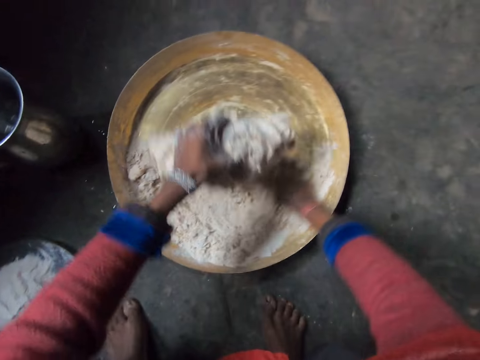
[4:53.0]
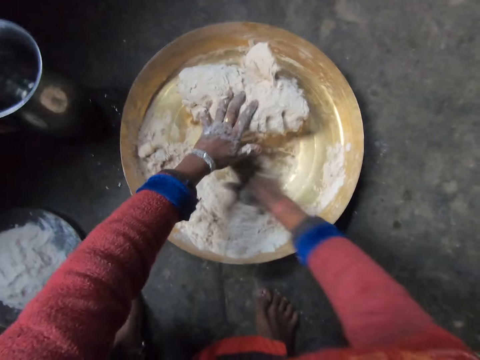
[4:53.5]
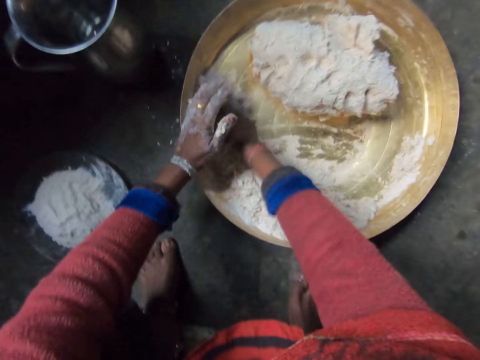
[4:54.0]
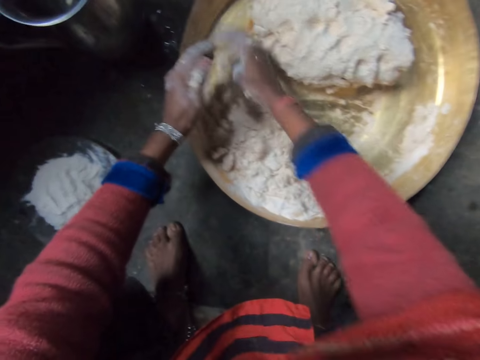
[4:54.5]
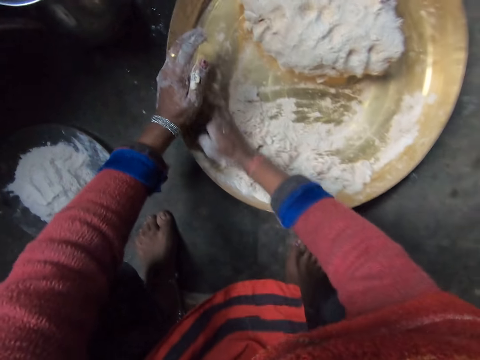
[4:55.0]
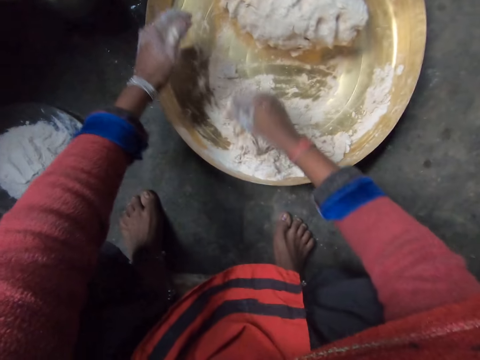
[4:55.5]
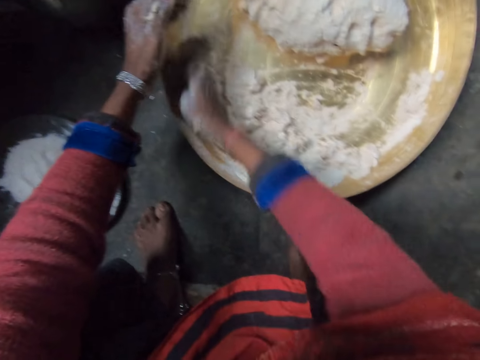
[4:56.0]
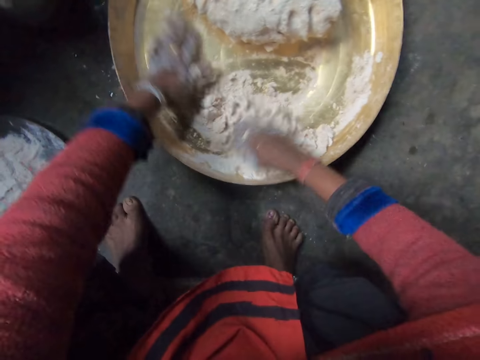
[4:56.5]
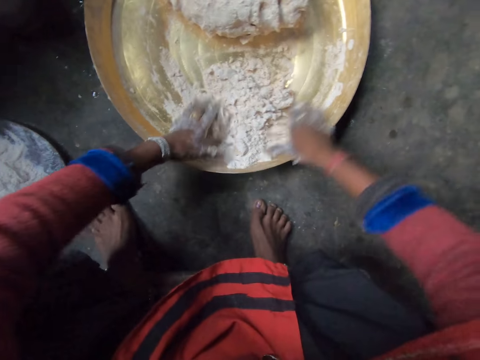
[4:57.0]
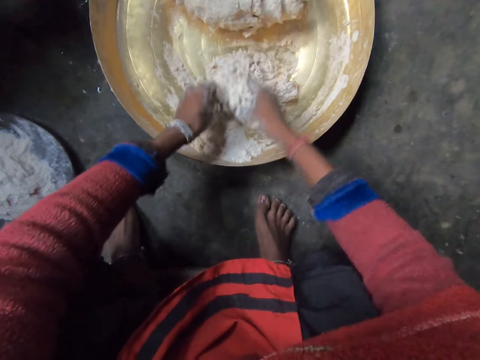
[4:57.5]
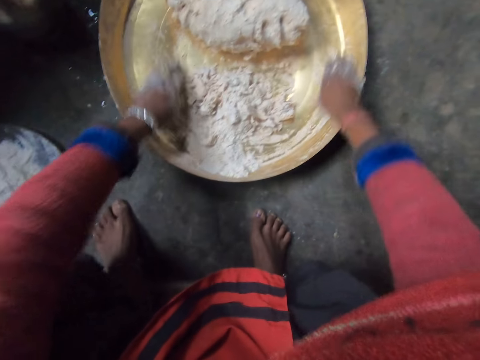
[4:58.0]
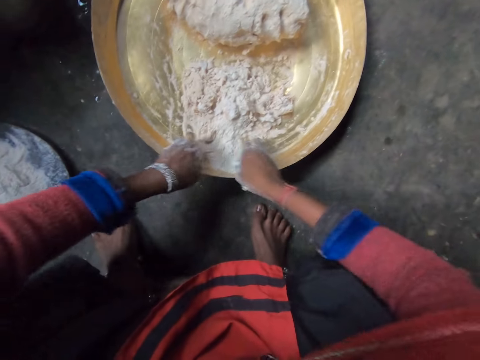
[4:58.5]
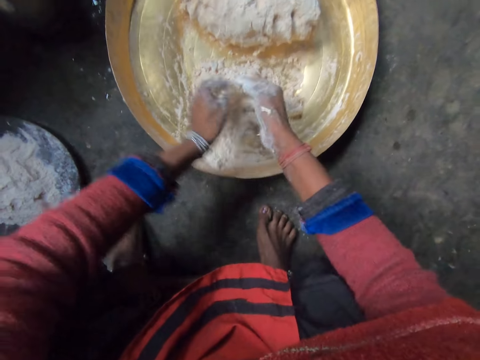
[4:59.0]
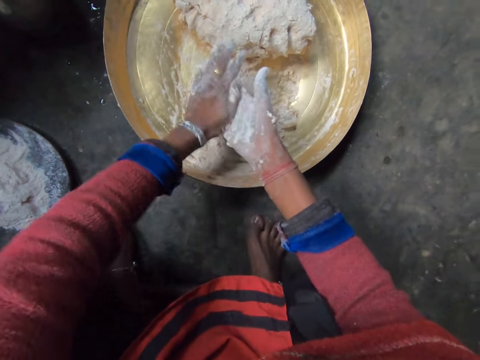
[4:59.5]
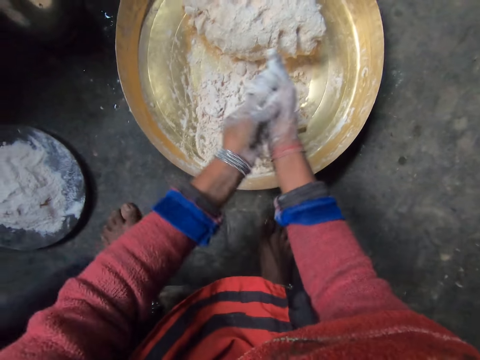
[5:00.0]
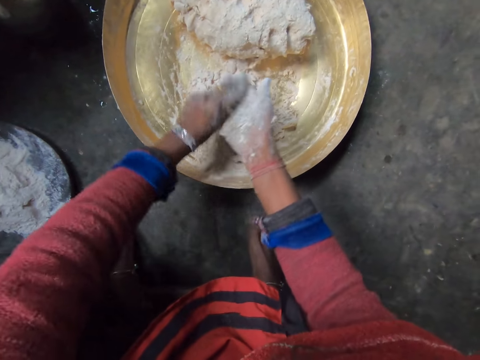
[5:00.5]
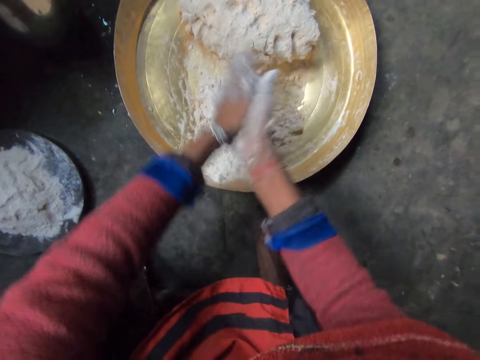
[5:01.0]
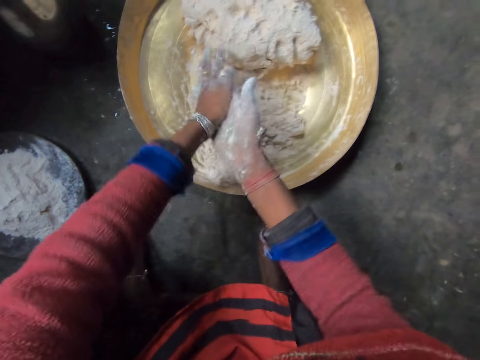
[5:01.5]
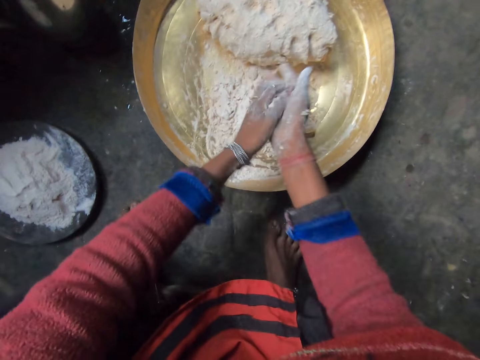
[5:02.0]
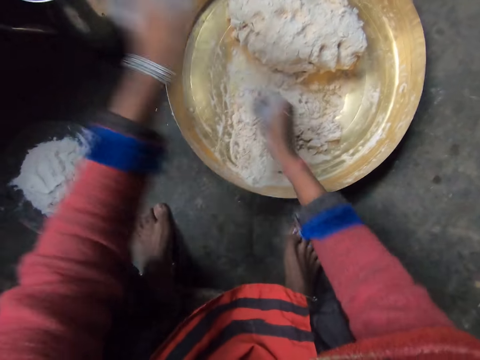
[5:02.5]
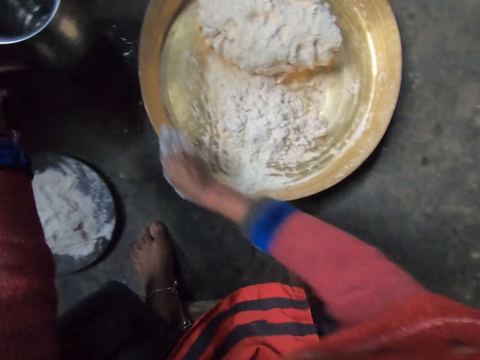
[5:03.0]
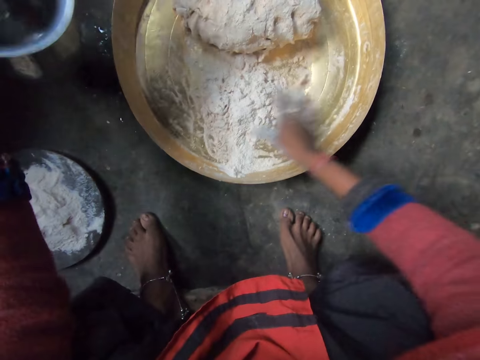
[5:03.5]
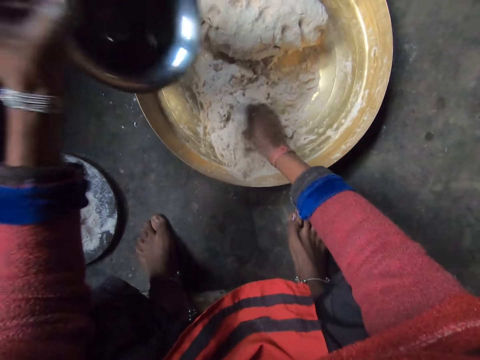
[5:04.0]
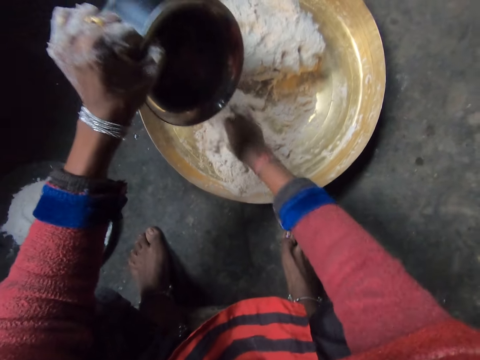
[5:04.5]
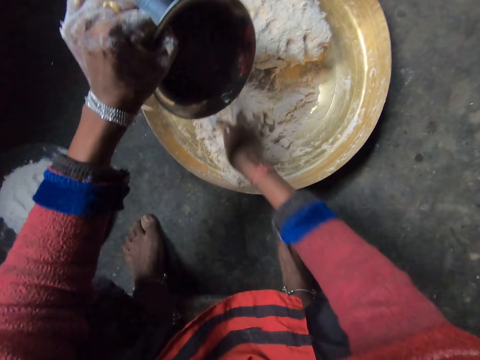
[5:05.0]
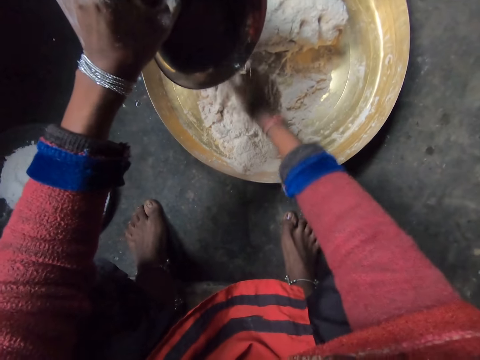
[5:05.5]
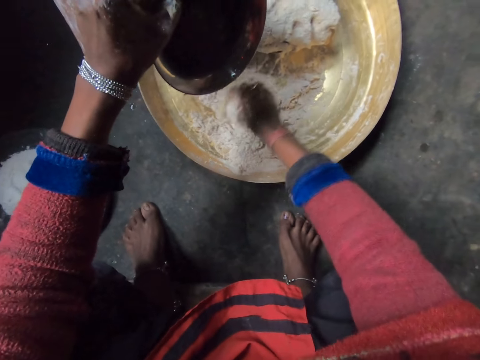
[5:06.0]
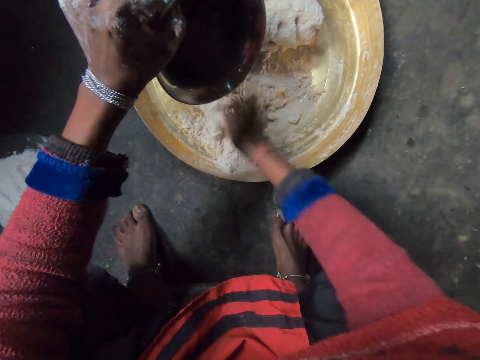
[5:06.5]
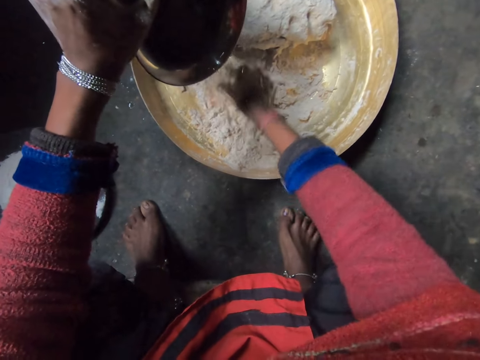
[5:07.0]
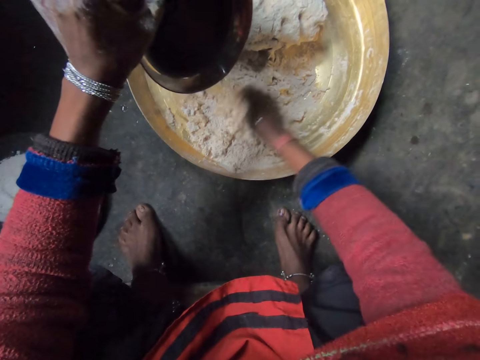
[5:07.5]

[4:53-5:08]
The camera wearer moves the flour dough forward in the tray with her left hand. She lifts the dough off the tray and puts the dough on the tray. She gathers the flour in the tray with her left hand. She gathers the flour in the tray with her hands. She rubs her hands together. She carries a container of water from the floor with her left hand. She cleans the edge of the tray with her right hand. She clears her hands. She kneads flour in the tray with her right hand. She presses the flour with her hand. She pours water in the tray from the container of water in her left hand. She mixes the flour with her hand.

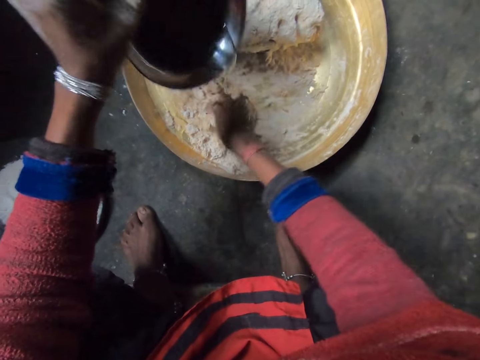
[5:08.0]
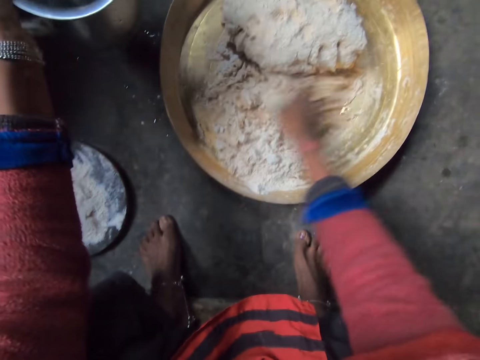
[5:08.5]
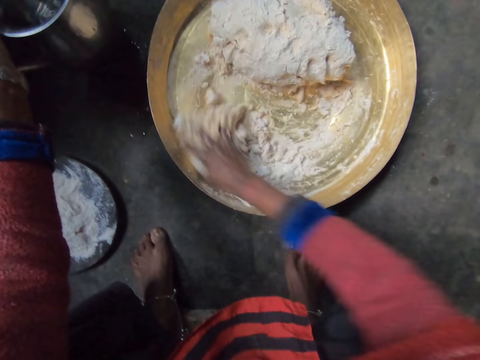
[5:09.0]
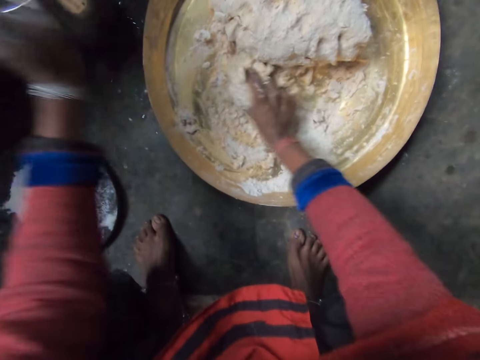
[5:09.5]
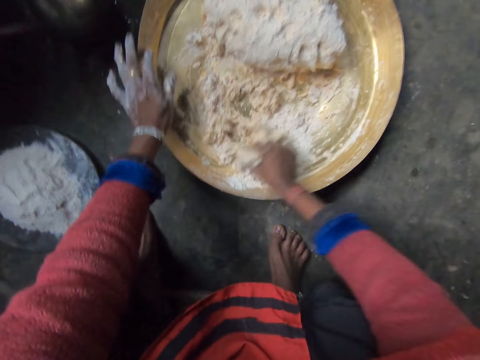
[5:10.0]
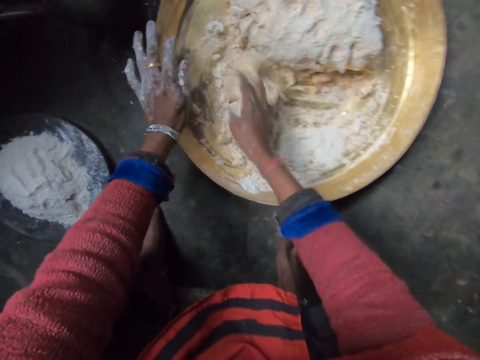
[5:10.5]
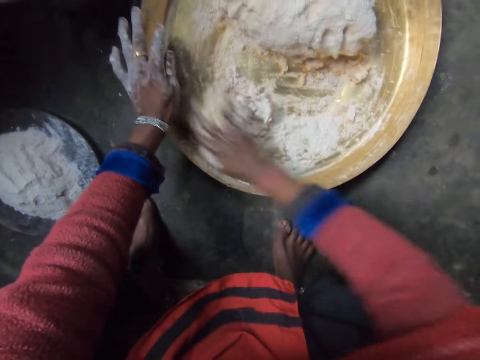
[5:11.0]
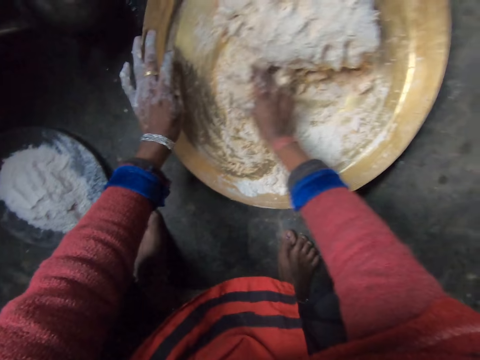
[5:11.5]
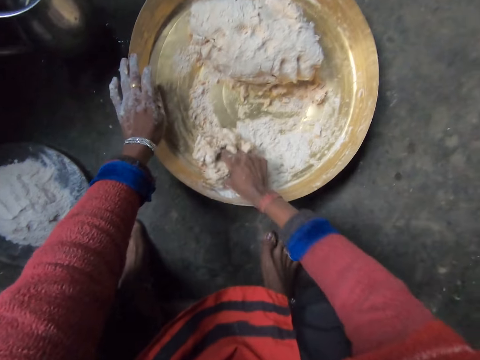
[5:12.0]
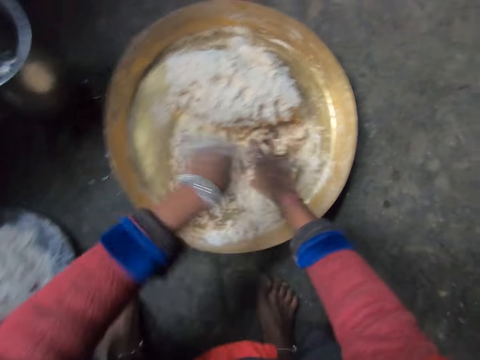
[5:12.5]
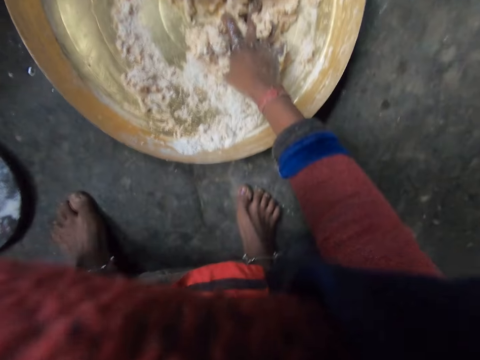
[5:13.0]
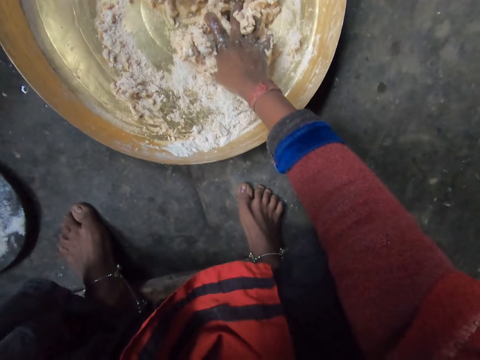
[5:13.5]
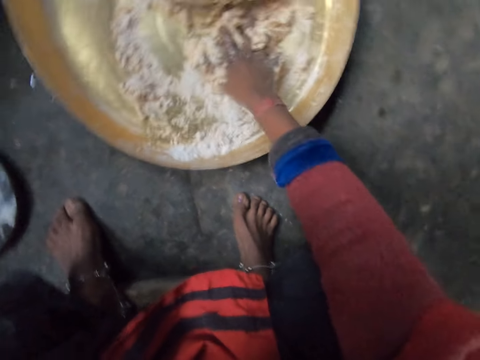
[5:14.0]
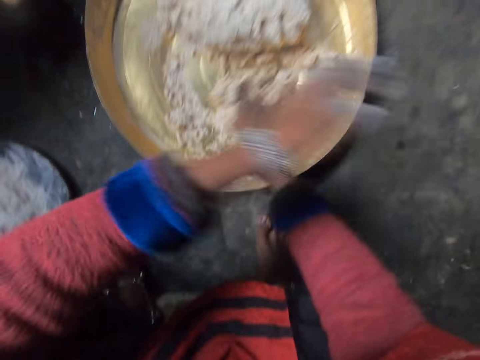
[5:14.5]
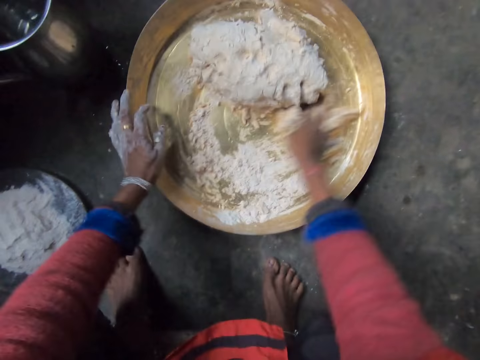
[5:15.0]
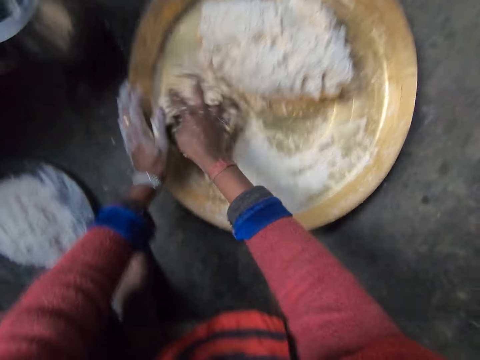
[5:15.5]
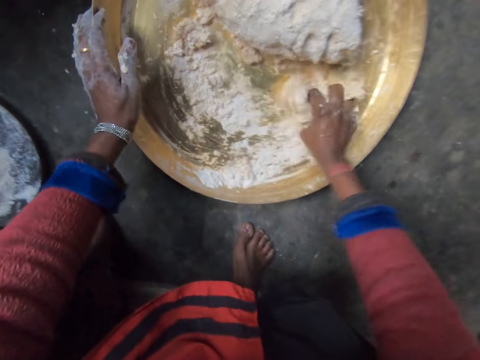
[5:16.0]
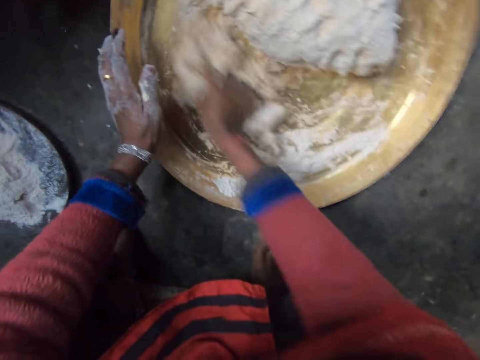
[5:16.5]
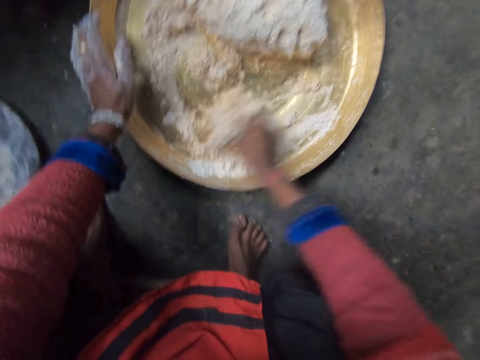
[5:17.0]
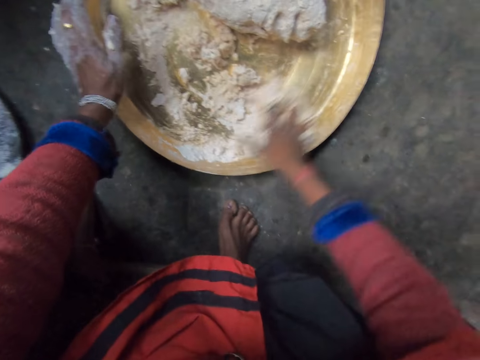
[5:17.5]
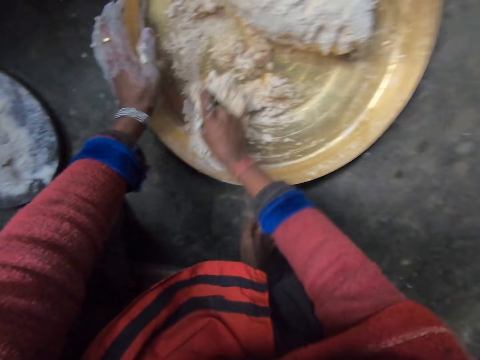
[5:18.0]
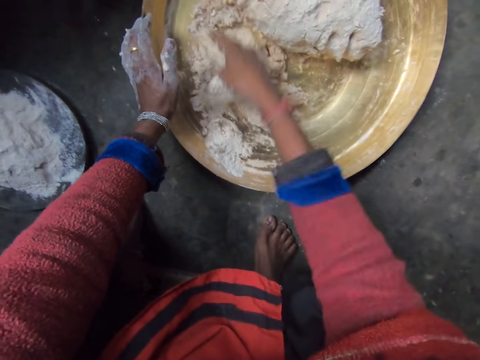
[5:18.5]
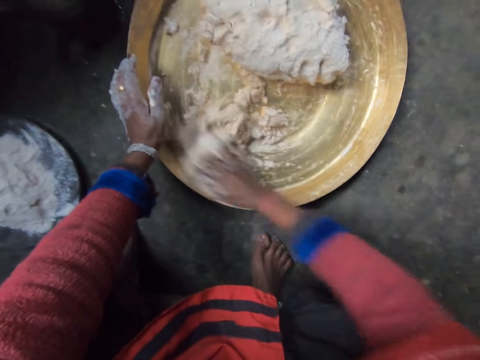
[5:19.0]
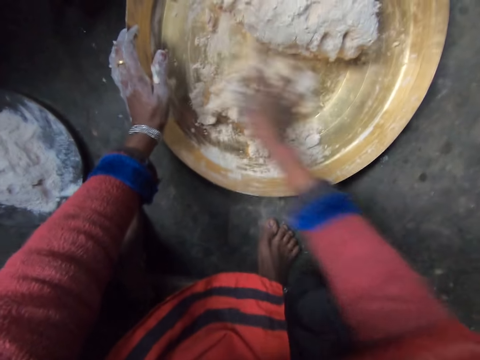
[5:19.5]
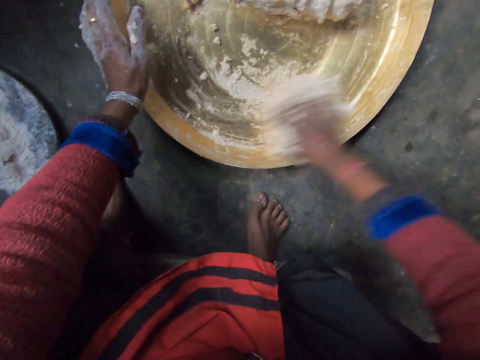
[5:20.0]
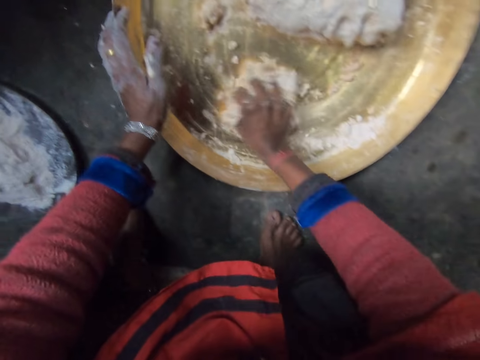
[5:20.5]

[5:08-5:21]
The camera wearer drops the container of water on the floor with her left hand. She places her left hand on the edge of the tray. She mixes the dough with her hand and holds the tray with her hand. She mixes the dough with her hand. She cleans her face with her left hand. She pulls her hand off the tray and holds something with her hand. She kneads flour in the tray with her right hand. She places her left hand on the edge of the tray. She pulls her hand off something, holds the tray with her hand and mixes the dough with her hand.
